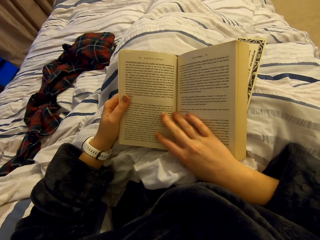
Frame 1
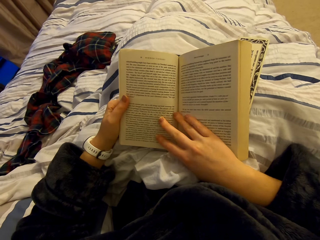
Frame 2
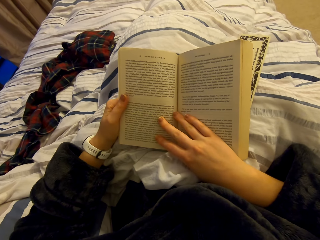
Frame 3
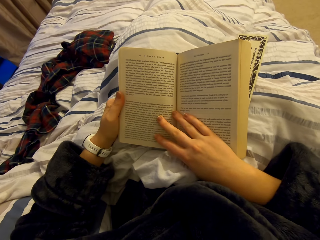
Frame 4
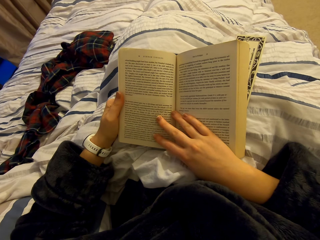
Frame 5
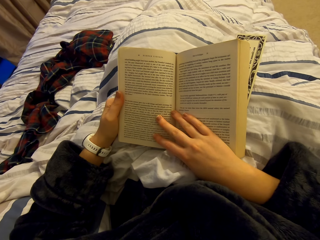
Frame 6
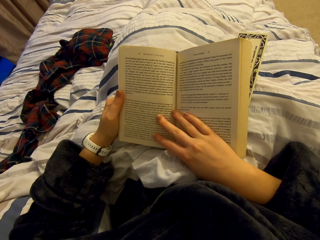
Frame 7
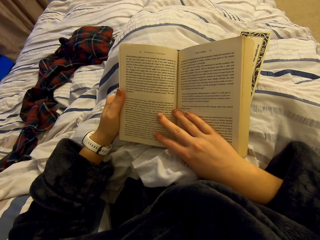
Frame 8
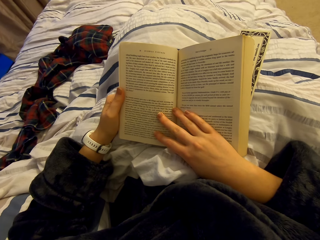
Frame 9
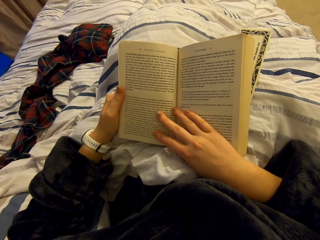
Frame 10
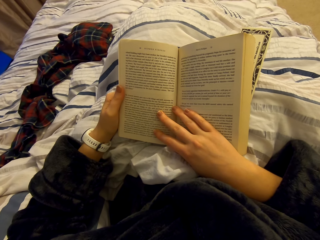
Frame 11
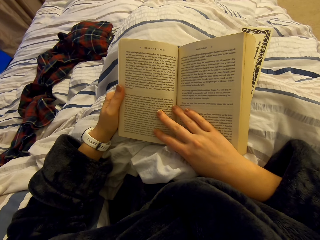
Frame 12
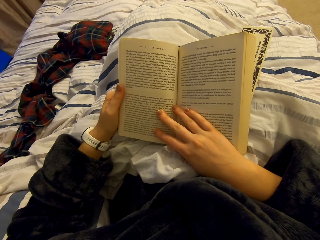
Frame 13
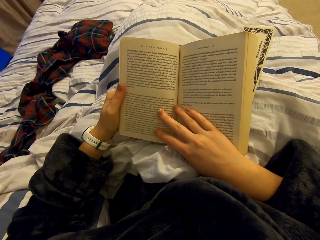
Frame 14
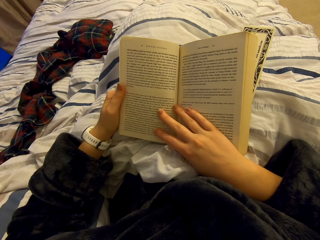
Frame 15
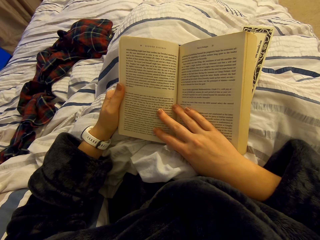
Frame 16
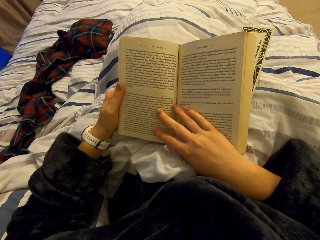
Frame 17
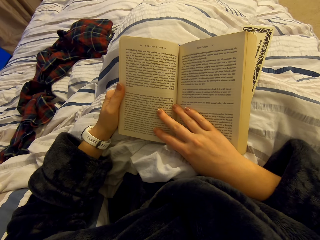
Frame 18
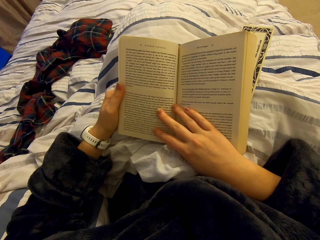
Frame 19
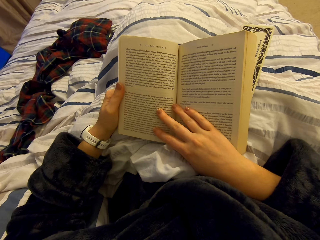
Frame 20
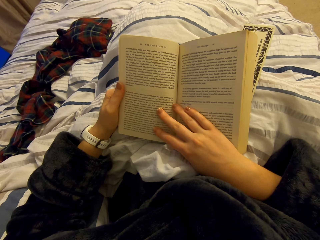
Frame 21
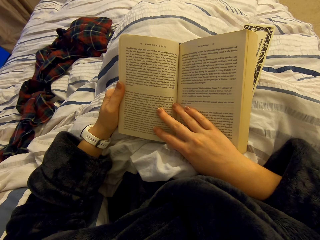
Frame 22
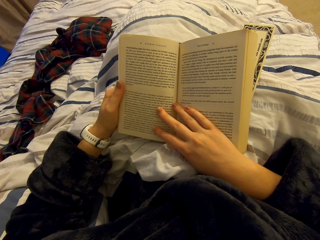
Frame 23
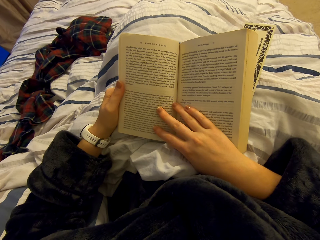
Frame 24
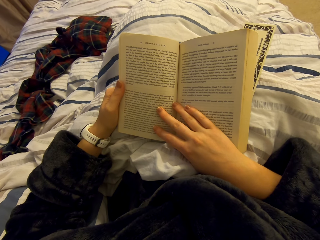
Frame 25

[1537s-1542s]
The camera wearer reads the novel.

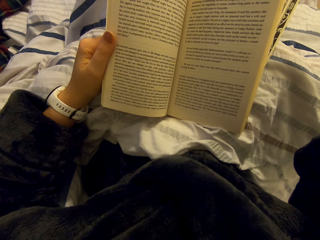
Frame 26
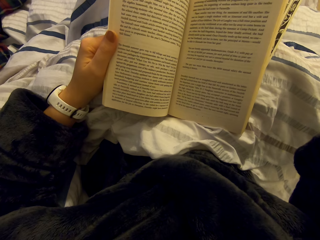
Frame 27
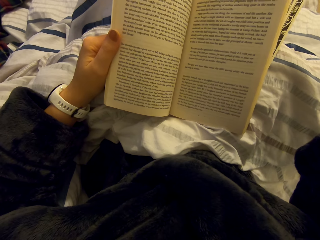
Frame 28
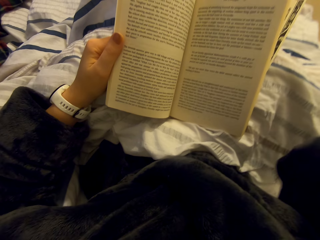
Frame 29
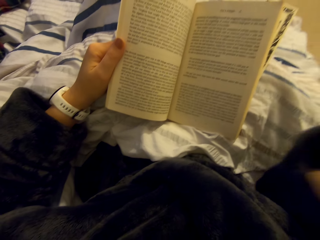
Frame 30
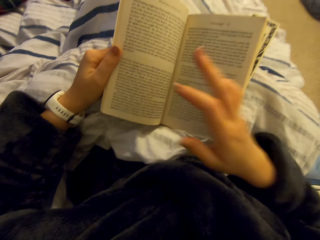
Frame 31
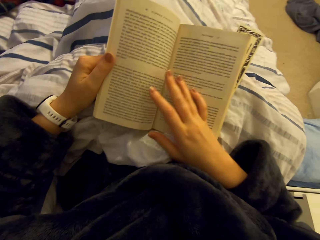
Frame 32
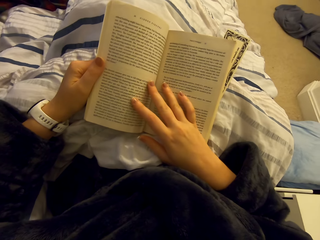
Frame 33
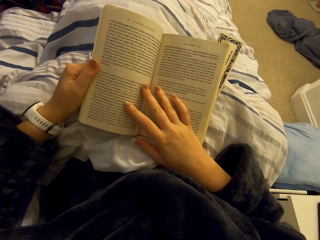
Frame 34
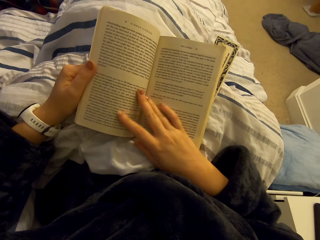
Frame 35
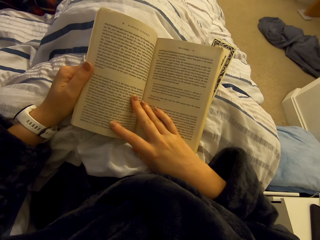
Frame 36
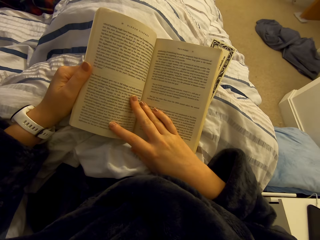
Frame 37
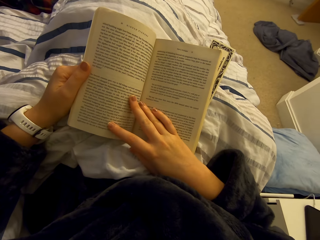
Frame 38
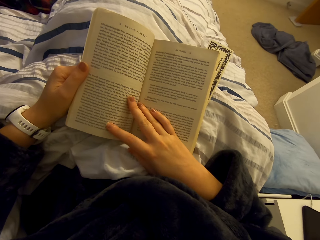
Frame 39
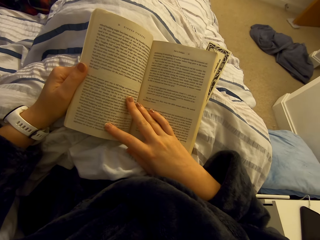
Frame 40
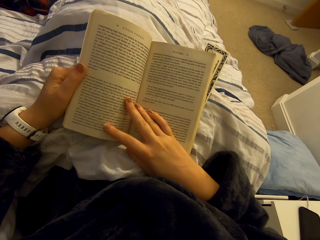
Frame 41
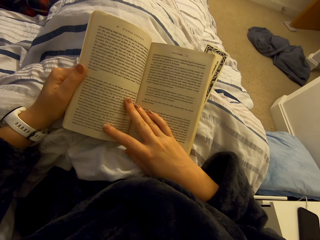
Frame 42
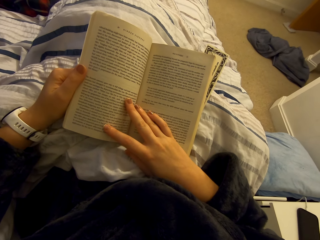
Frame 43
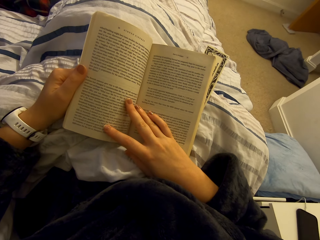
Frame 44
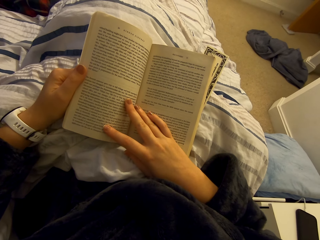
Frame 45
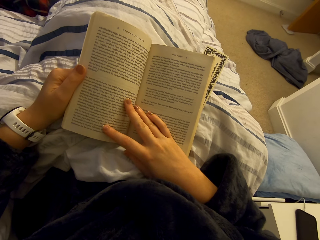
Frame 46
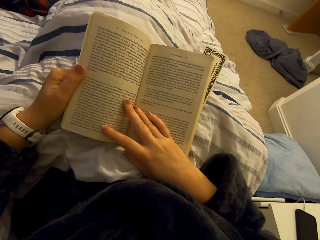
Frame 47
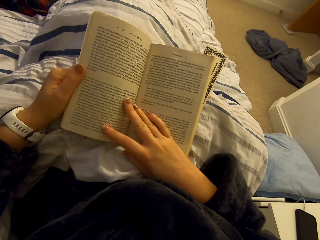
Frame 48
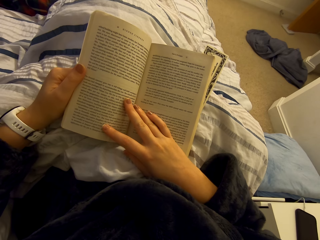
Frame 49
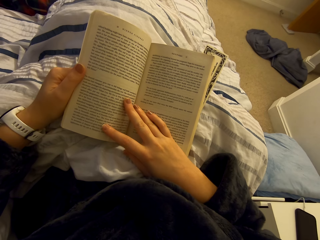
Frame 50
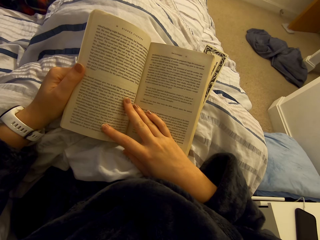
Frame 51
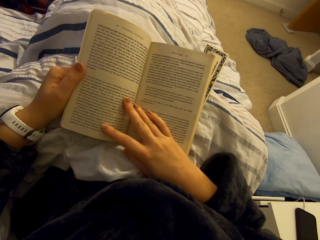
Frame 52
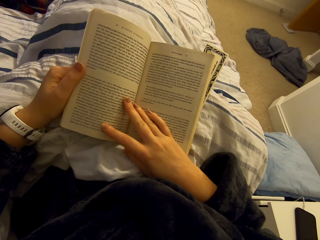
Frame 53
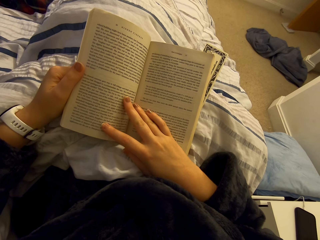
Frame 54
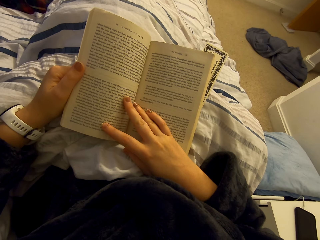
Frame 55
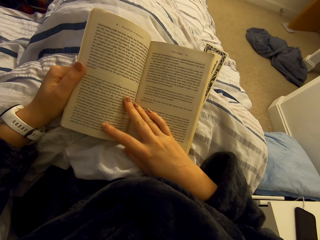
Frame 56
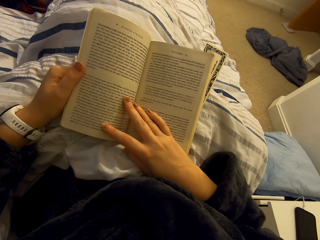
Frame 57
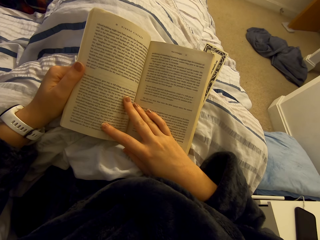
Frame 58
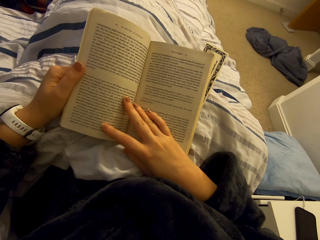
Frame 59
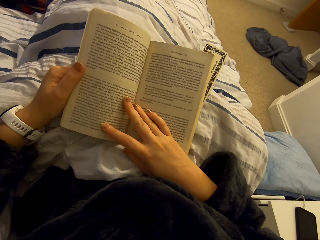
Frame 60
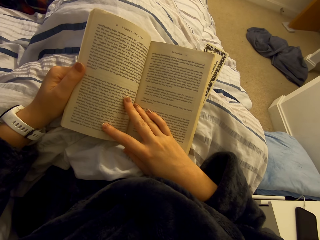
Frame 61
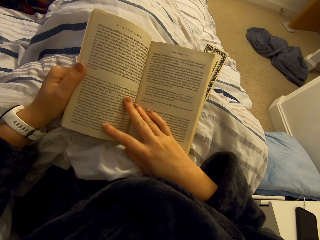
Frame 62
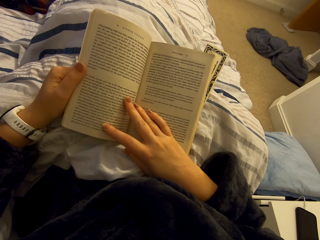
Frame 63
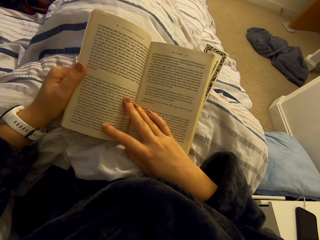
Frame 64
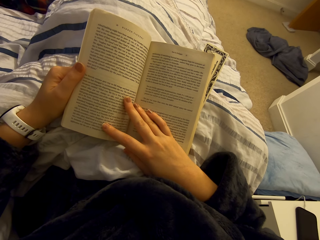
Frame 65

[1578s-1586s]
The camera wearer puts down the hand. They read the novel.

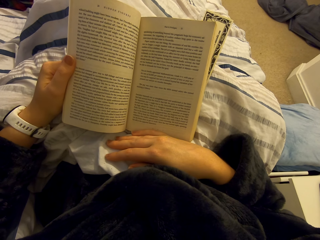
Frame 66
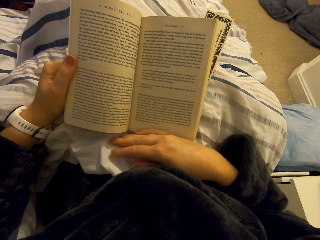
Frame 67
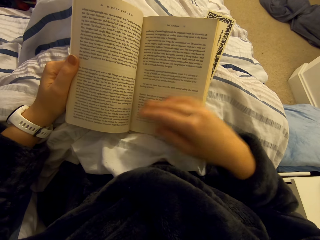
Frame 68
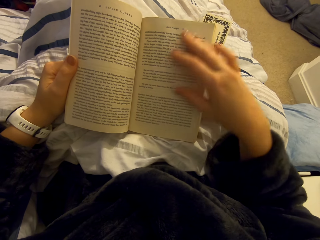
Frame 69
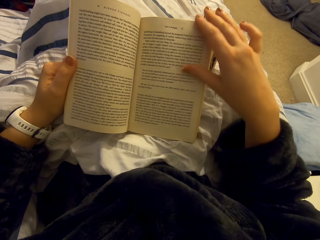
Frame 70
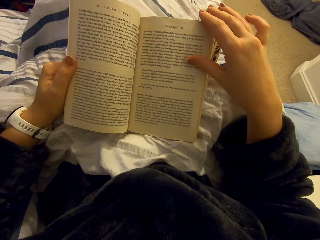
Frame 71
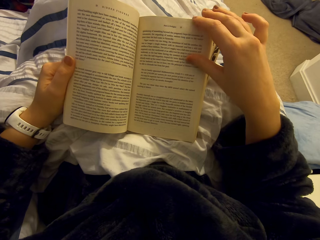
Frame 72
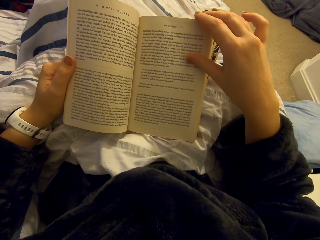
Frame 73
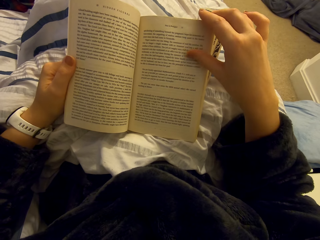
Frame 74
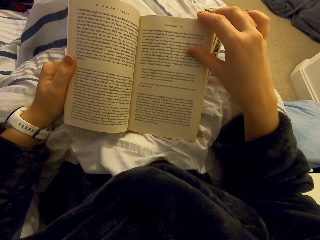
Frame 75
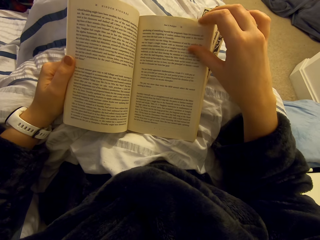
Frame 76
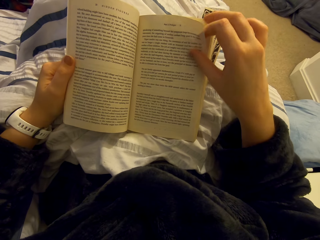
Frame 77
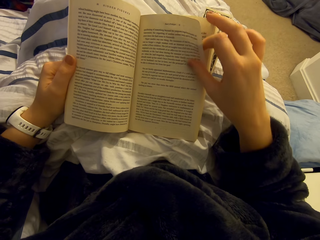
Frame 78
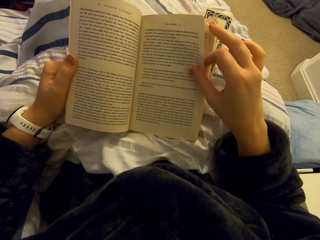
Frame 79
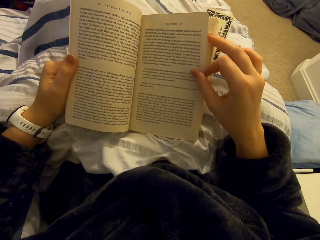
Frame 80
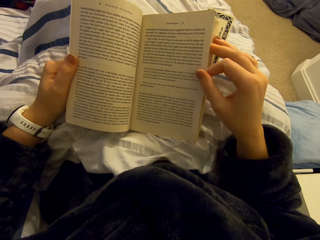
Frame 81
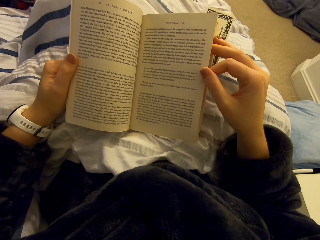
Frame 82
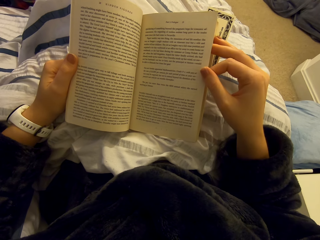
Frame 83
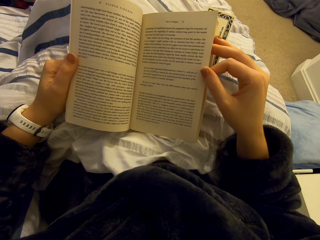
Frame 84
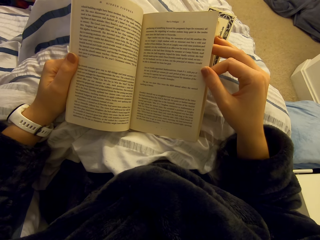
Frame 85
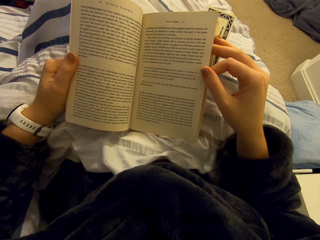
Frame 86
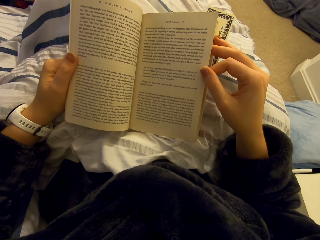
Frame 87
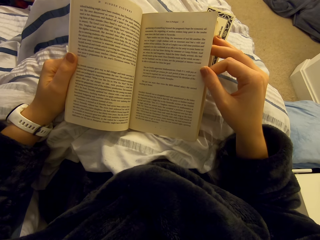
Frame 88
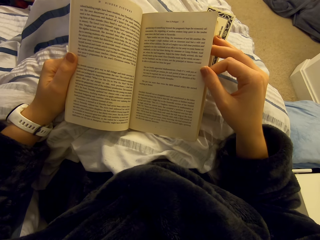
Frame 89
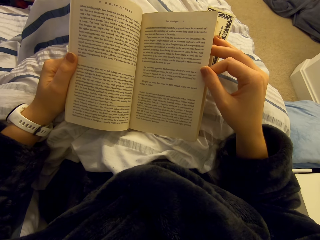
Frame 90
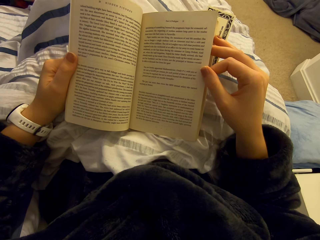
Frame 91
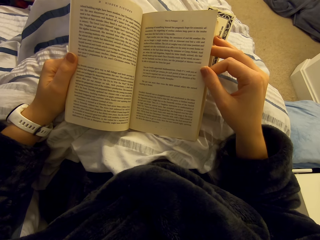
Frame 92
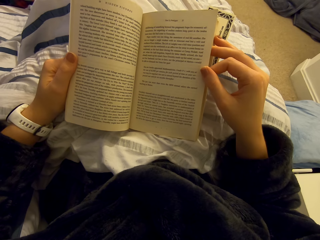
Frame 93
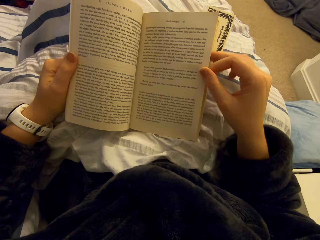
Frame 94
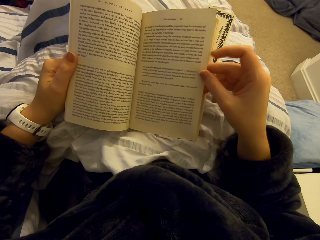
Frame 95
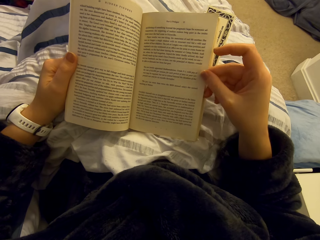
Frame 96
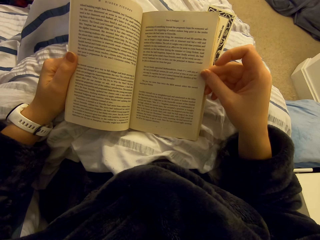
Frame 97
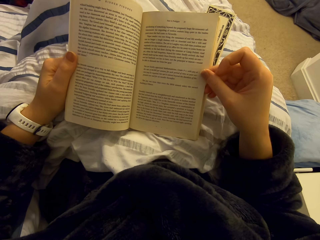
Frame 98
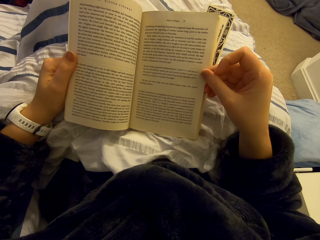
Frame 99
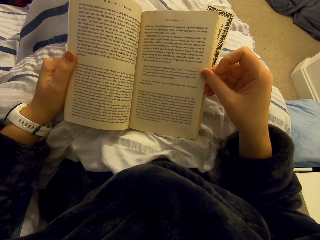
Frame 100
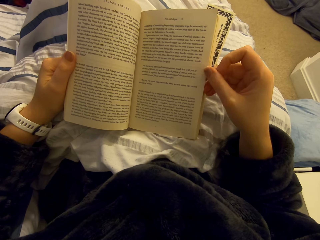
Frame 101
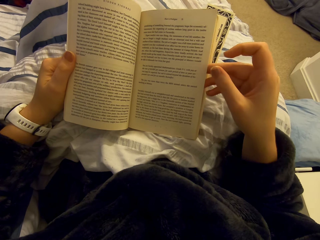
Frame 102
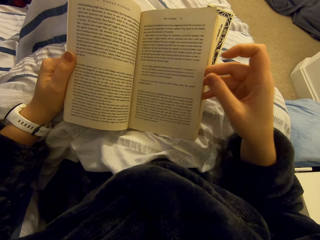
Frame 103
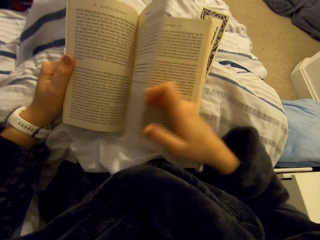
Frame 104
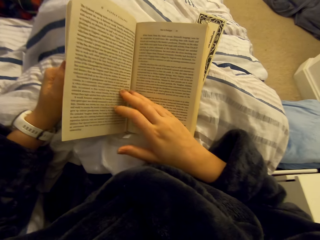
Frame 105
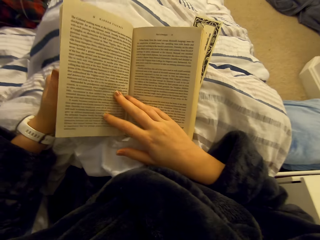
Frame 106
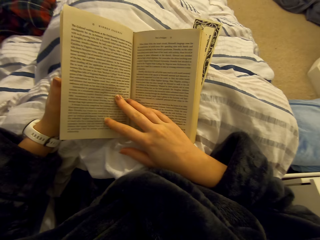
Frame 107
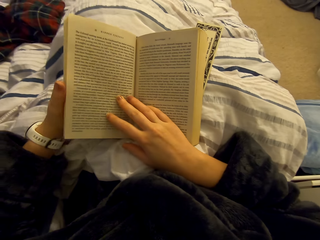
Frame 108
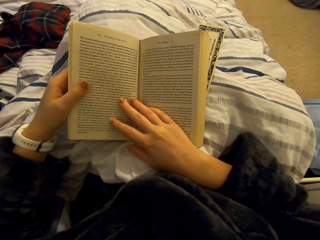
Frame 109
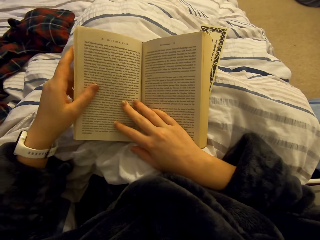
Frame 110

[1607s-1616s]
The camera wearer opens a page of the book. They hold the book page. They read the novel. They turn a book page.
